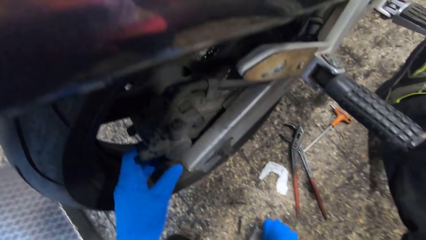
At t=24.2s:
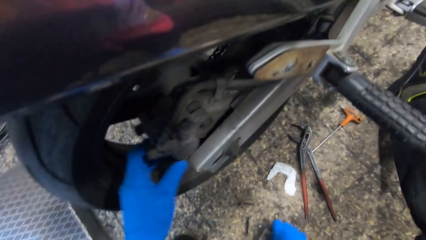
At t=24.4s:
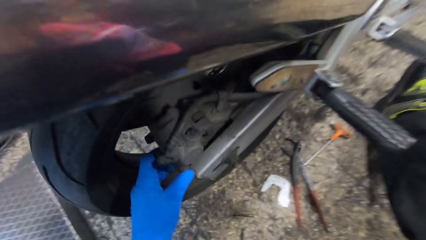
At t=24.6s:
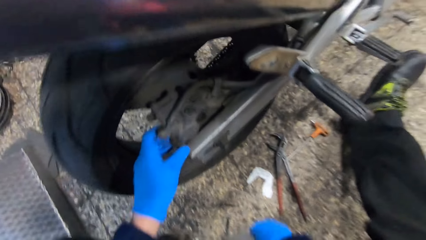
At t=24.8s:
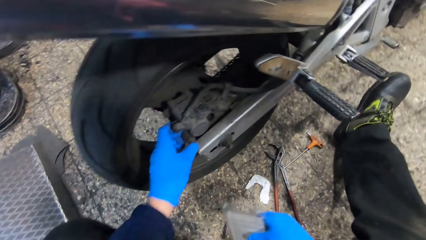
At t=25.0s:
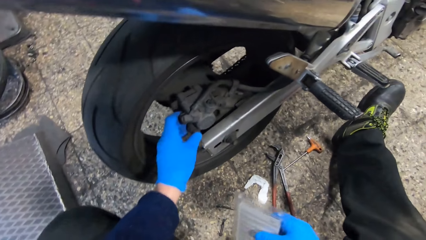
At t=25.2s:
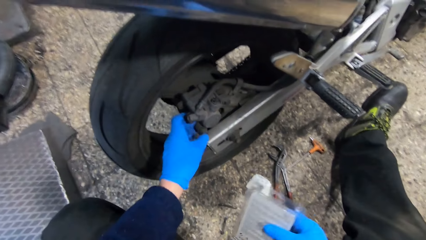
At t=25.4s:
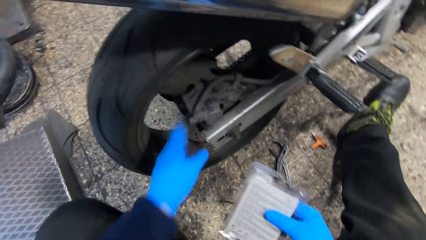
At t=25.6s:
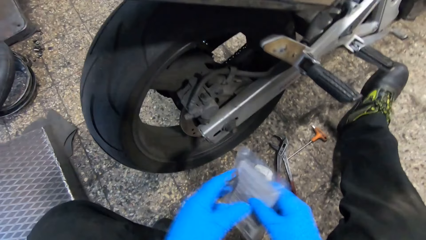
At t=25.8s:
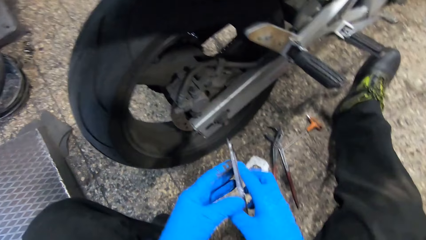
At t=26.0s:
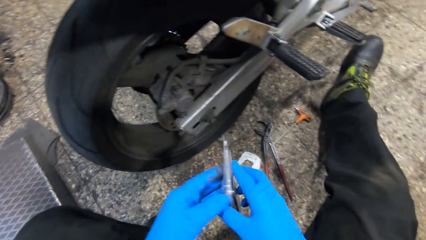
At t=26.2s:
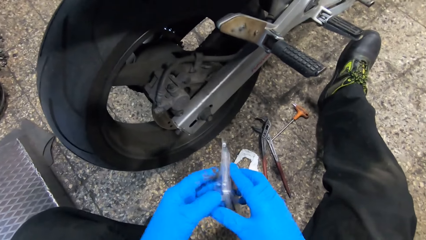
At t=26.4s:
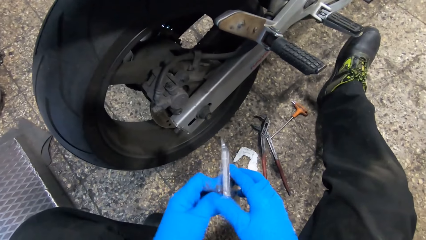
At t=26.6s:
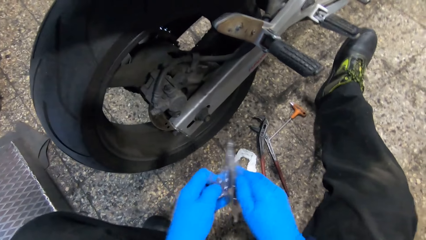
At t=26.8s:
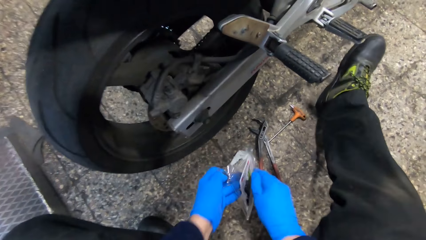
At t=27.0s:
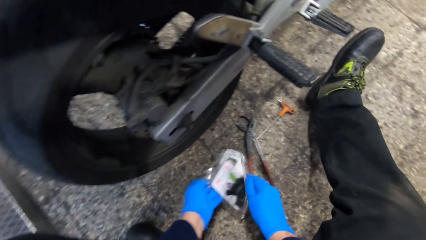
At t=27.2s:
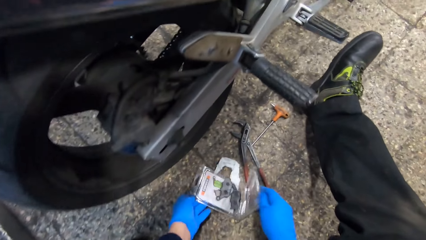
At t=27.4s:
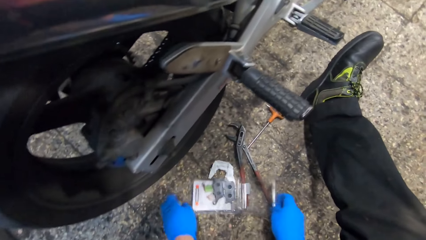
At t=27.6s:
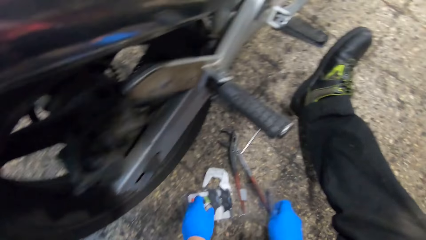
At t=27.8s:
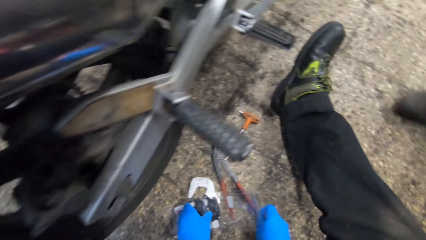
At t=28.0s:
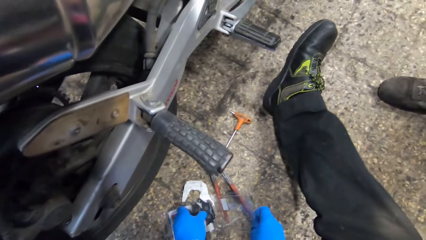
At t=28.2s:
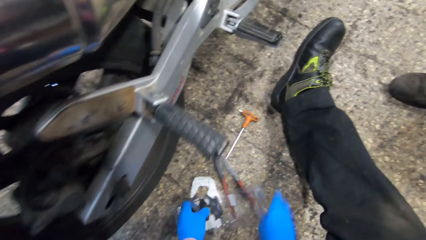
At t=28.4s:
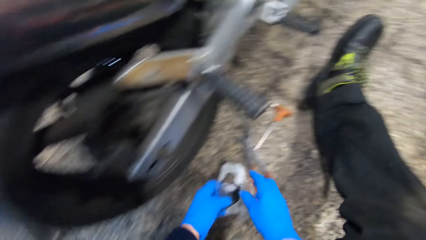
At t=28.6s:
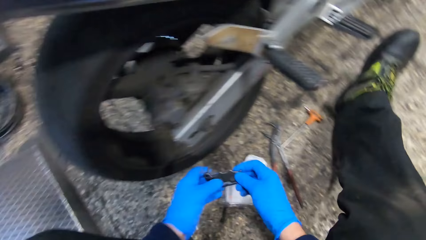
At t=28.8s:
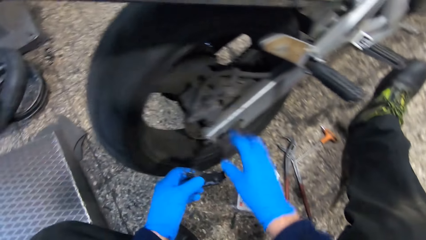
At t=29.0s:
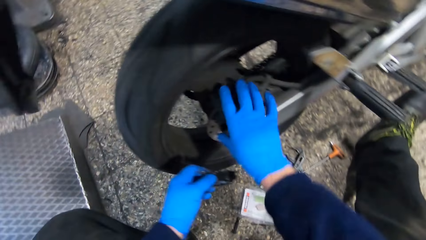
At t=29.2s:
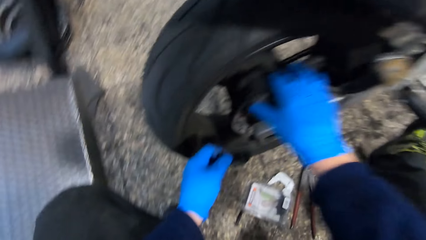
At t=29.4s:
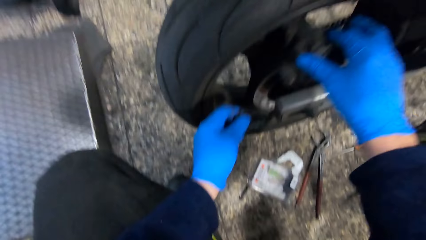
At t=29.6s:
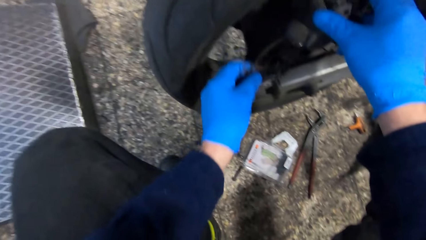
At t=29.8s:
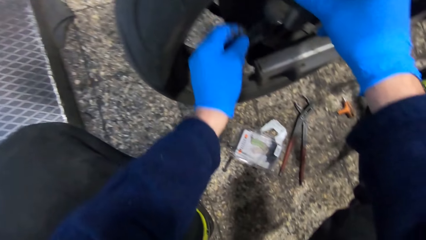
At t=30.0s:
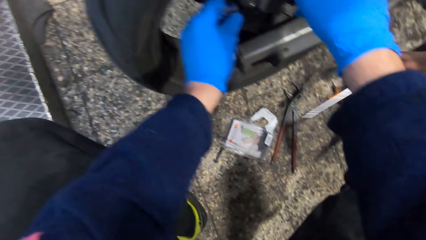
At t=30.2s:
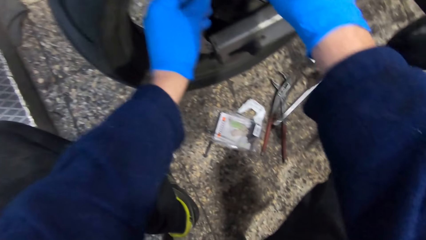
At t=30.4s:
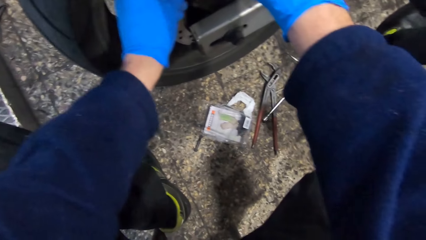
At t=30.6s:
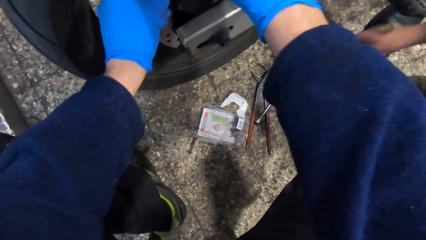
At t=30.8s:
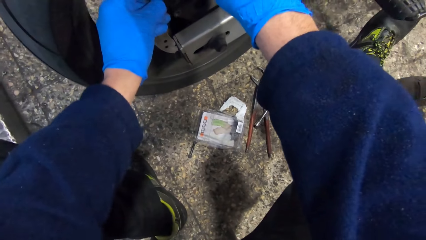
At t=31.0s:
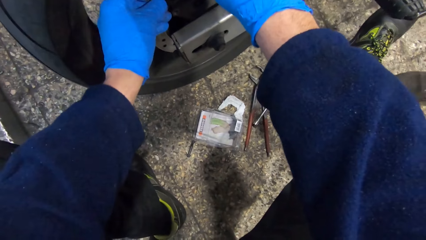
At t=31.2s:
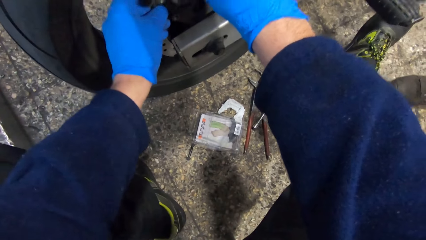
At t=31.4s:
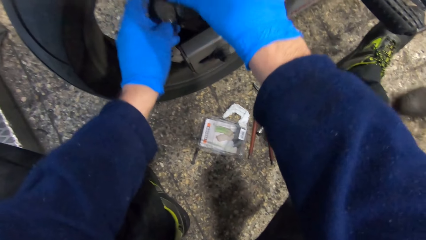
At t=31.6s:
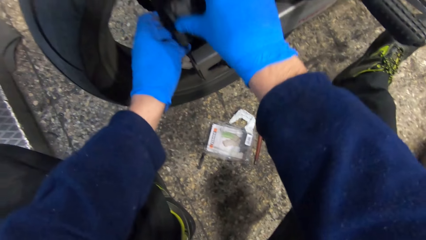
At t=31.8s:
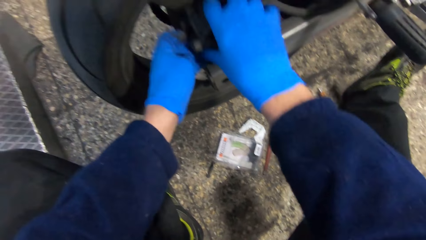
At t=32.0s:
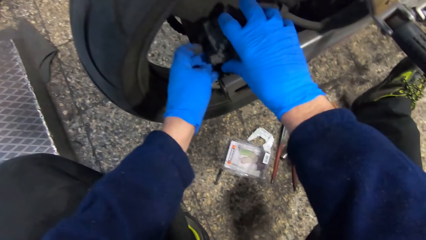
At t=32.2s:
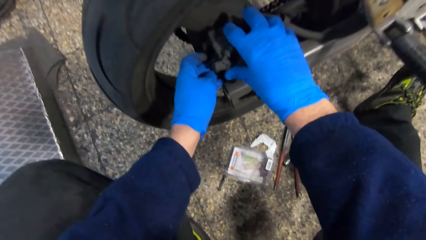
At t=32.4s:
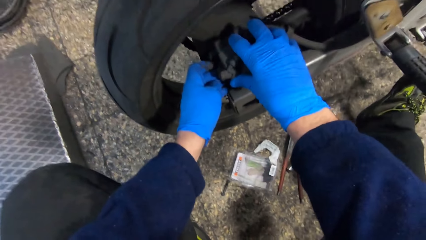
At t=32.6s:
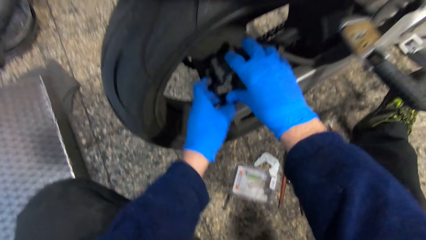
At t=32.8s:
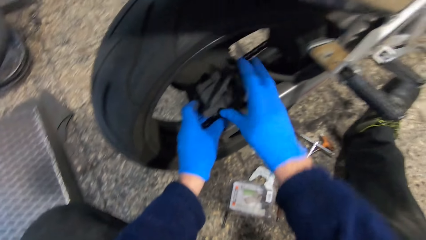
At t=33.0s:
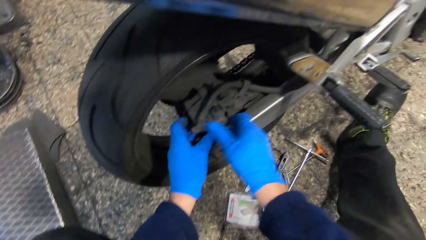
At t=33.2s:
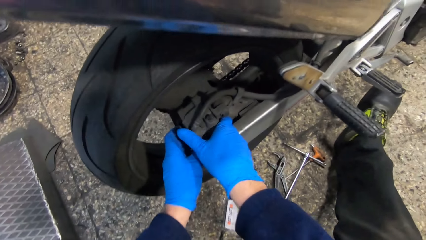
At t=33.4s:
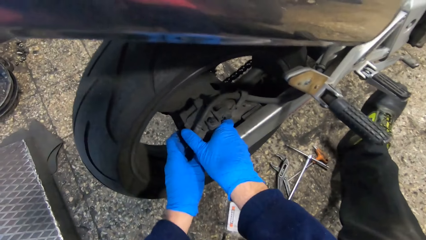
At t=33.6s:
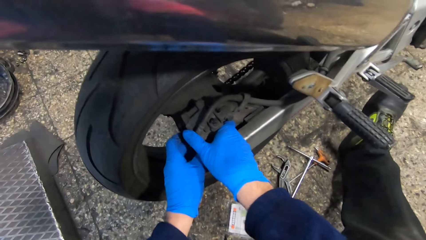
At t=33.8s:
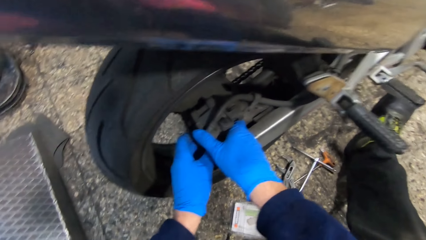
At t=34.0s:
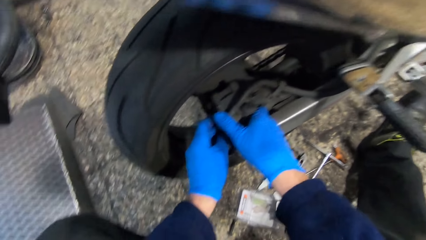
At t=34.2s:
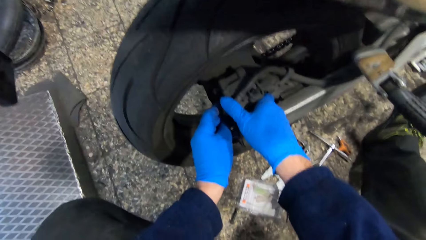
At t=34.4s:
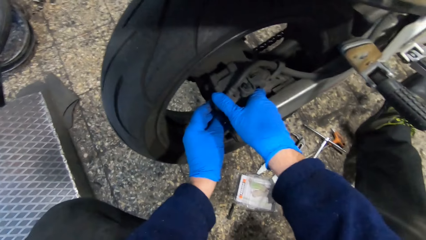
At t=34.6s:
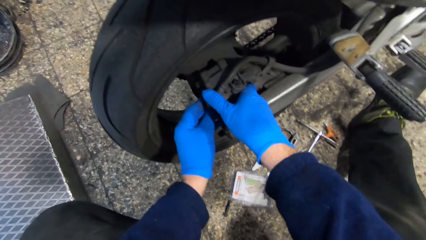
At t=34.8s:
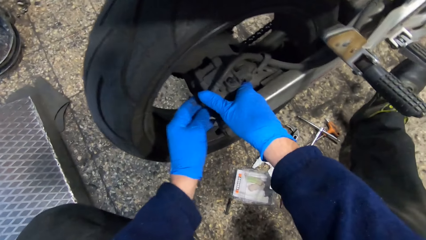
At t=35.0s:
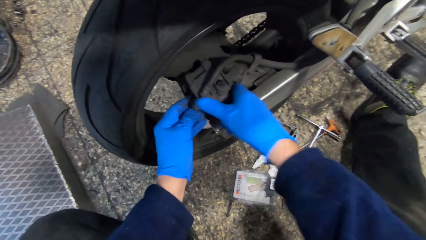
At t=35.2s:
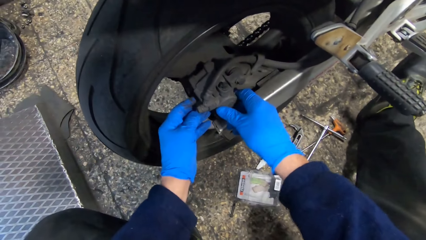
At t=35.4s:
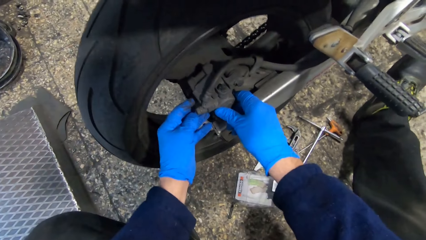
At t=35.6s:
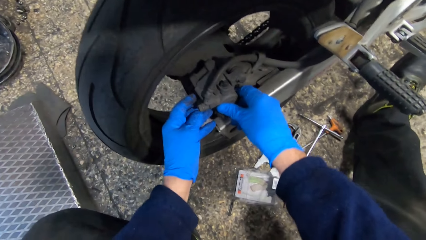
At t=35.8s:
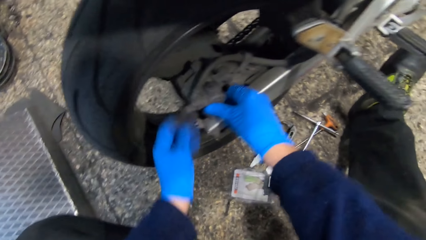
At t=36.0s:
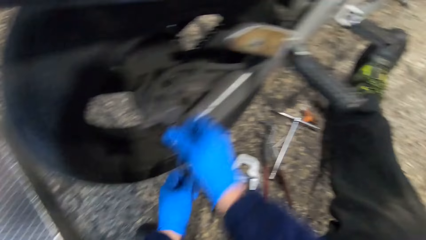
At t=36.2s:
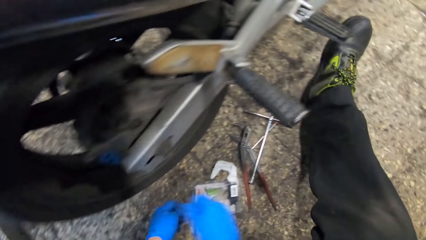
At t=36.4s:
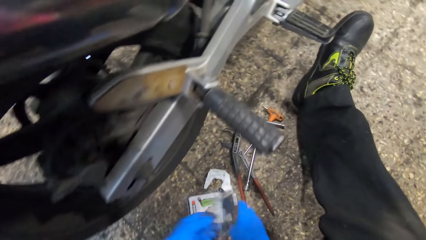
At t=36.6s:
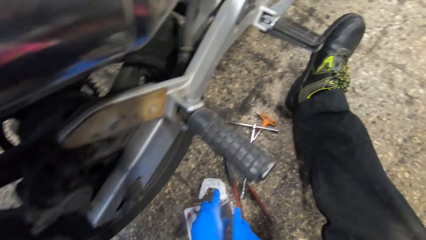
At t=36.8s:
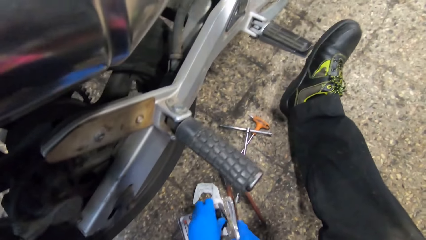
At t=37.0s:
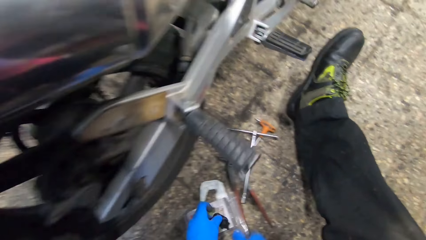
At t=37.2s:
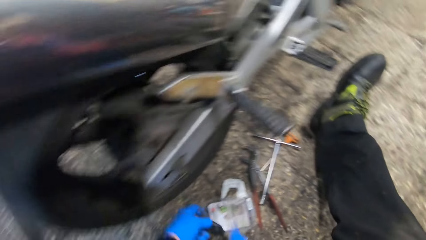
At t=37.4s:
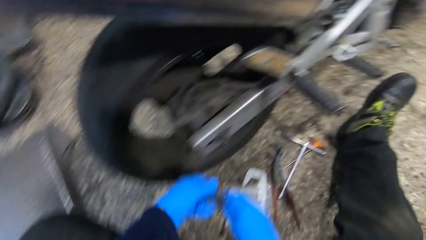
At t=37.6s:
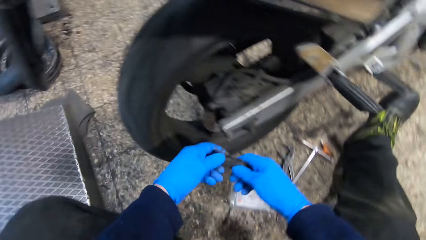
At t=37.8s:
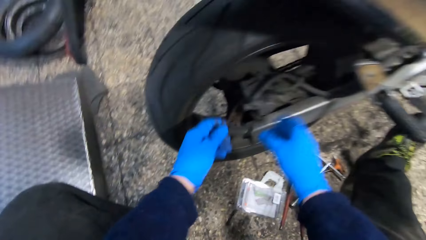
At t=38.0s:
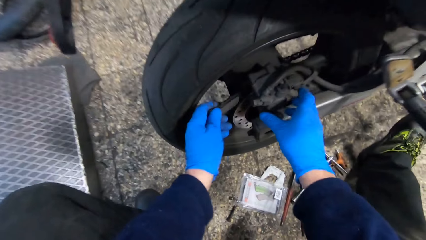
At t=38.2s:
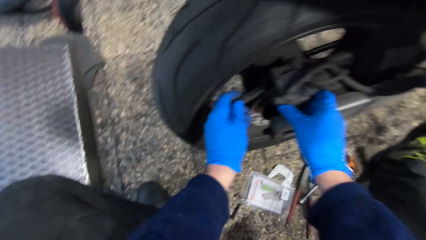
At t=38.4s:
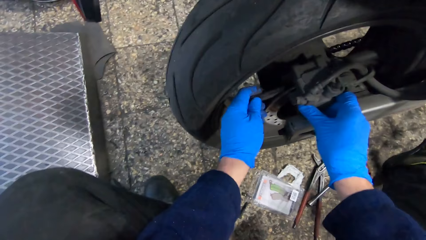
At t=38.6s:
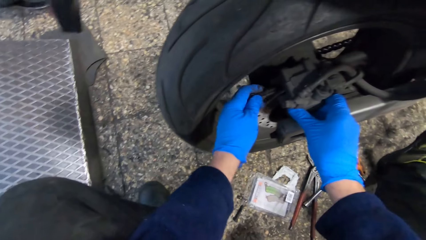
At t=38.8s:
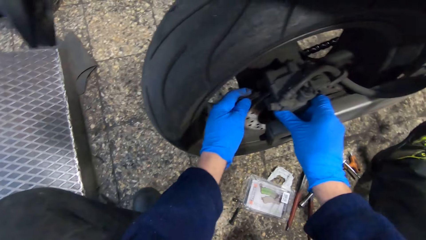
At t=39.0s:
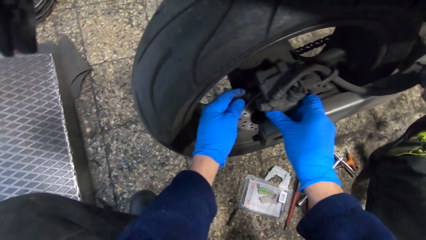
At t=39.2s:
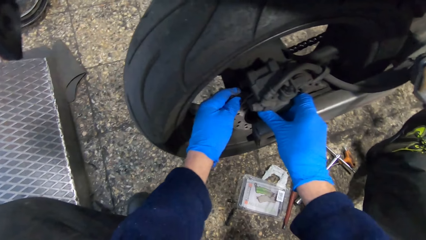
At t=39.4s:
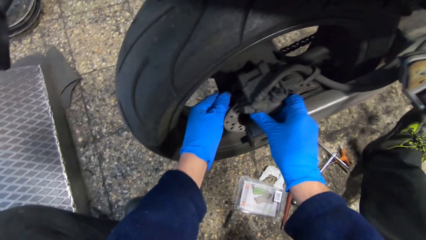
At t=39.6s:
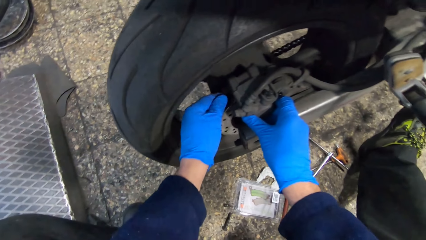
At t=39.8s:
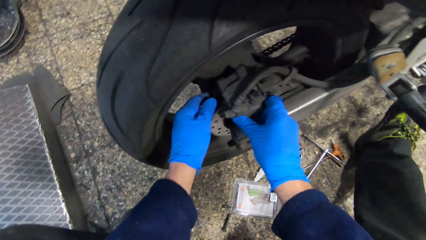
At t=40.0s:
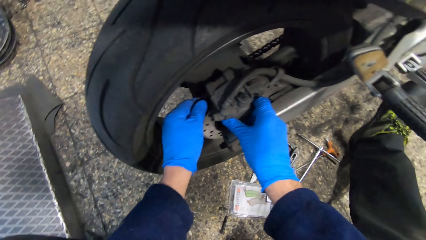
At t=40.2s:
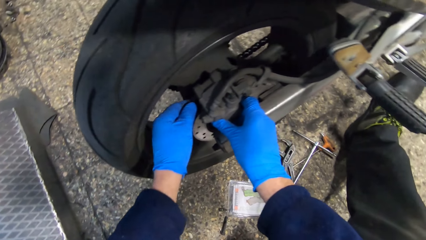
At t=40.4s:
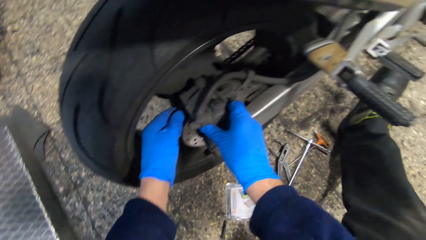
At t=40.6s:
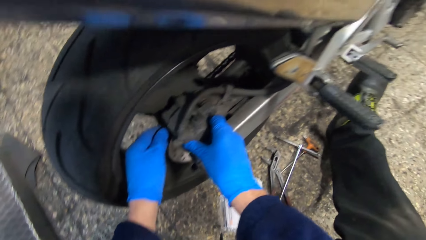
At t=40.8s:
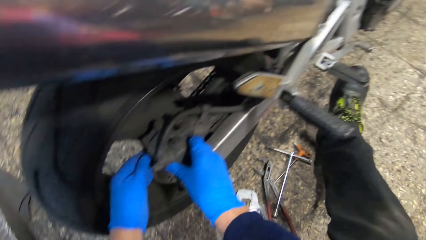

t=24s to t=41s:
The camera wearer picks up a pack from the floor with his right hand. He opens the pack with both hands. He picks up a brake pad from the pack on the floor with his left hand. He puts the brake pad on the brake caliper on the motorcycle with his left hand. A man drops a t-spanner on the floor with his right hand. The camera wearer adjusts the brake caliper on the motorcycle with both hands. He picks up another brake pad from the pack on the floor with his left hand. He puts the brake pad on the brake caliper on the motorcycle with his left hand. He adjusts a piece of metal in the motorbike.
